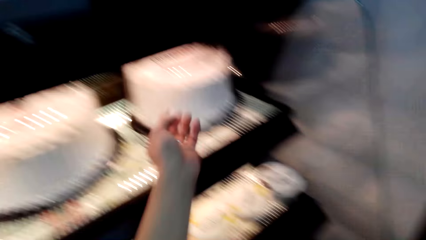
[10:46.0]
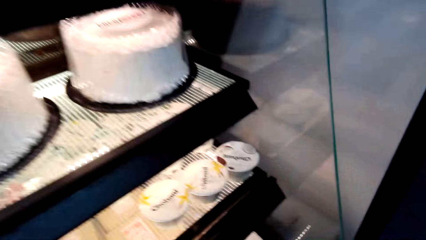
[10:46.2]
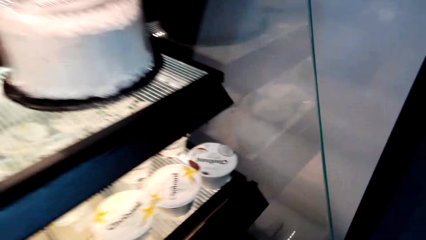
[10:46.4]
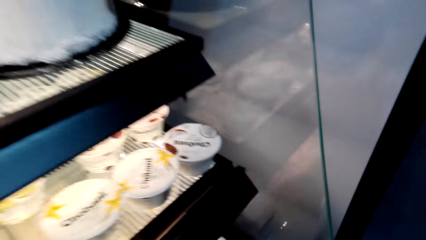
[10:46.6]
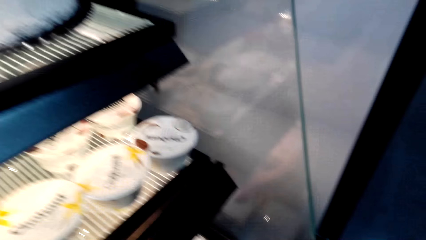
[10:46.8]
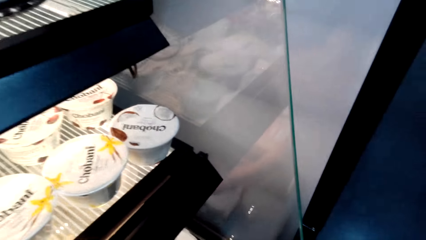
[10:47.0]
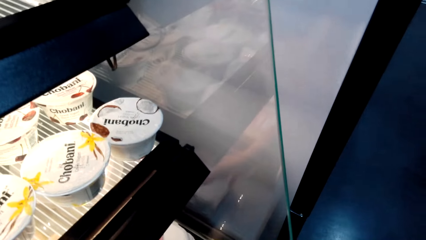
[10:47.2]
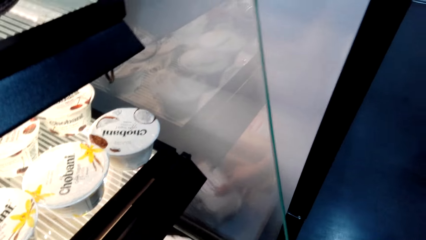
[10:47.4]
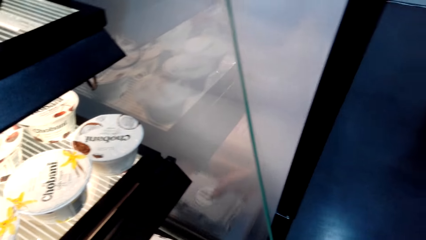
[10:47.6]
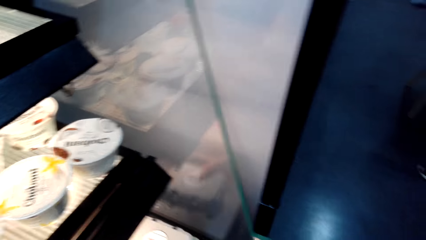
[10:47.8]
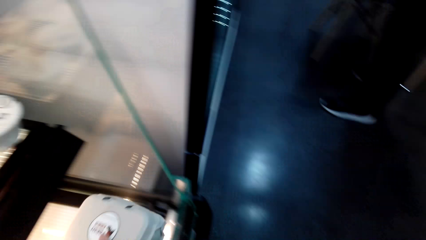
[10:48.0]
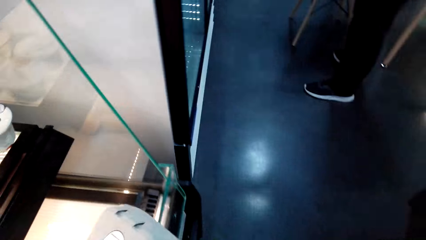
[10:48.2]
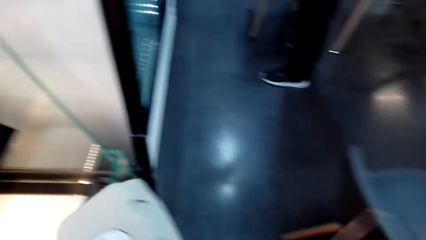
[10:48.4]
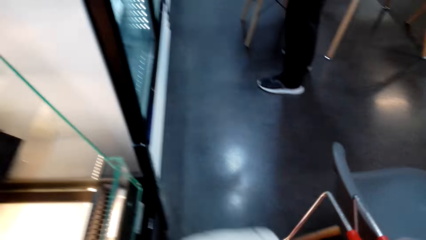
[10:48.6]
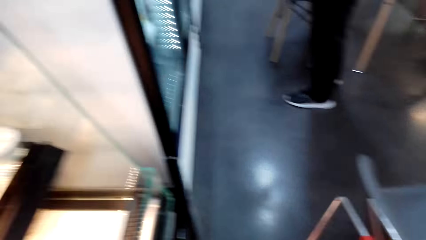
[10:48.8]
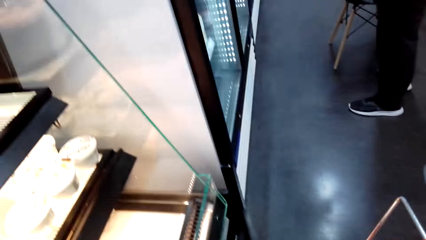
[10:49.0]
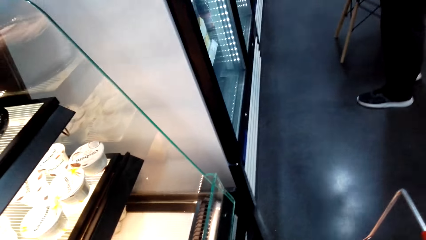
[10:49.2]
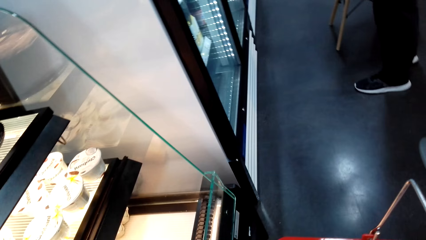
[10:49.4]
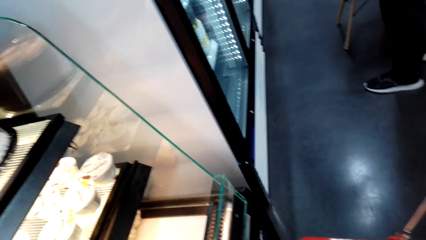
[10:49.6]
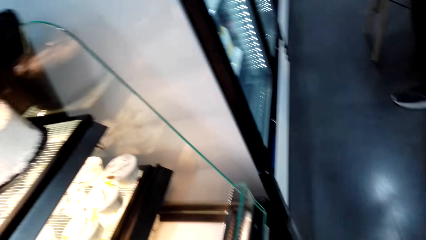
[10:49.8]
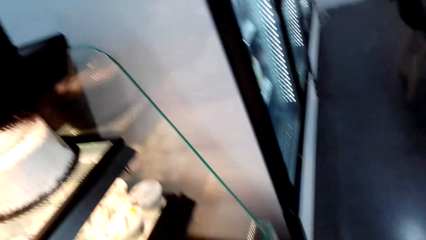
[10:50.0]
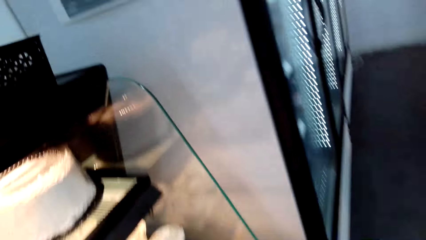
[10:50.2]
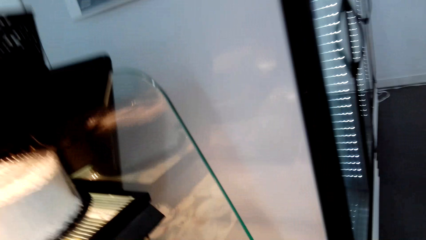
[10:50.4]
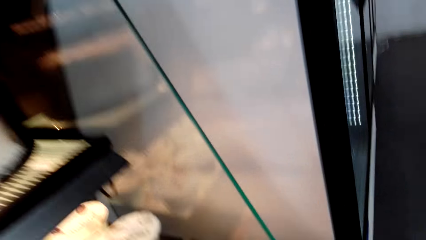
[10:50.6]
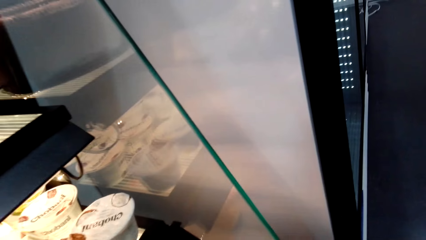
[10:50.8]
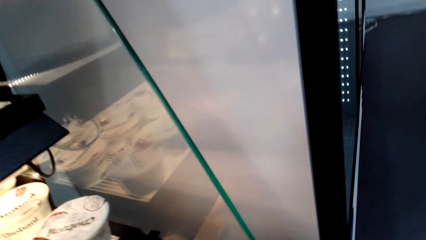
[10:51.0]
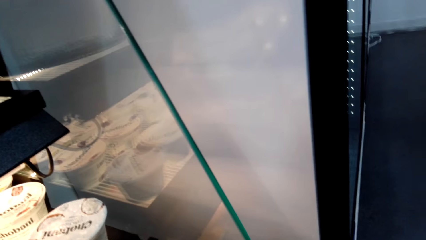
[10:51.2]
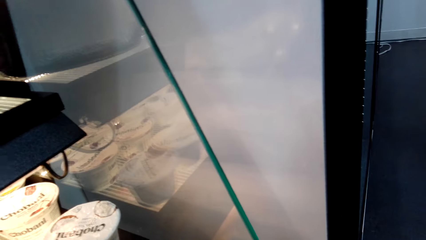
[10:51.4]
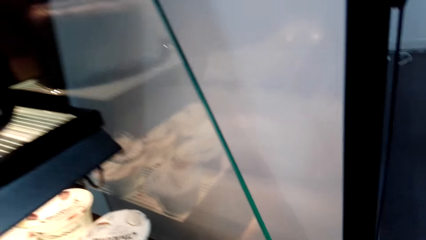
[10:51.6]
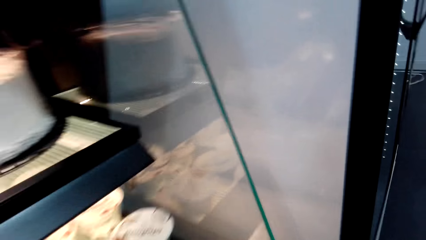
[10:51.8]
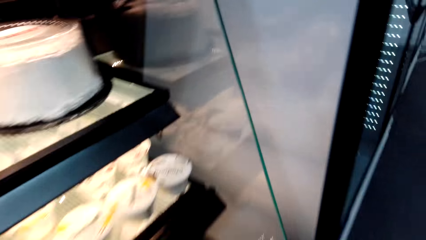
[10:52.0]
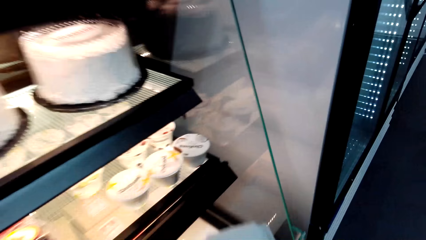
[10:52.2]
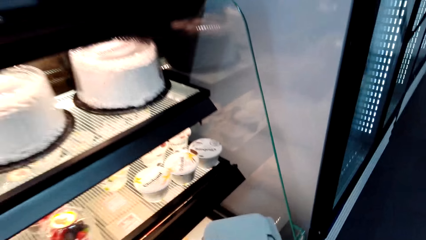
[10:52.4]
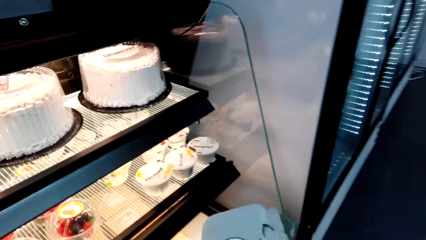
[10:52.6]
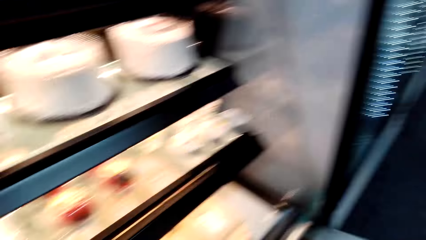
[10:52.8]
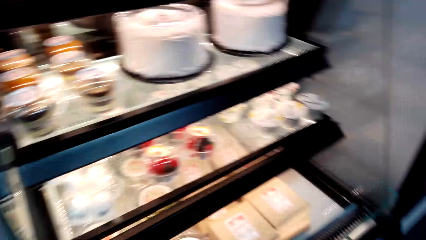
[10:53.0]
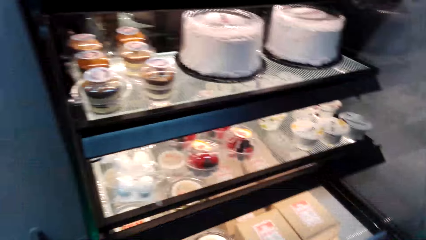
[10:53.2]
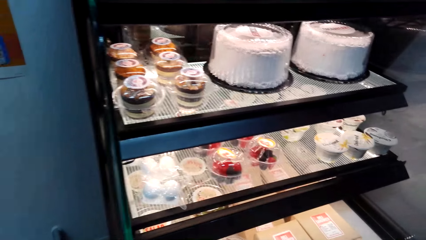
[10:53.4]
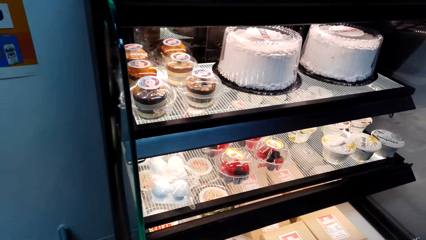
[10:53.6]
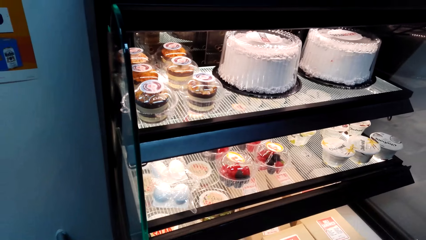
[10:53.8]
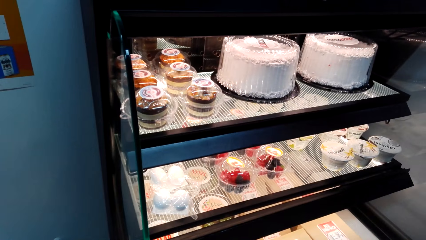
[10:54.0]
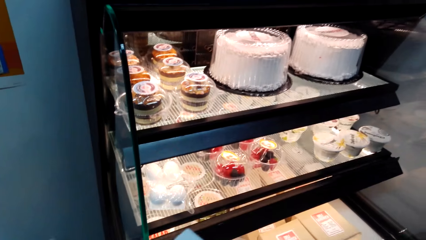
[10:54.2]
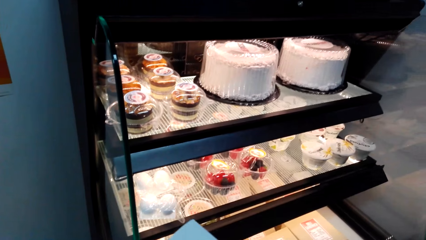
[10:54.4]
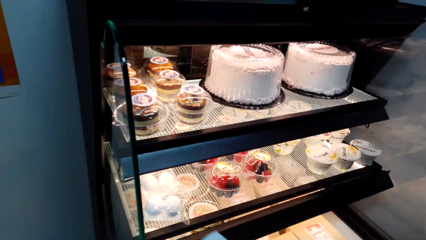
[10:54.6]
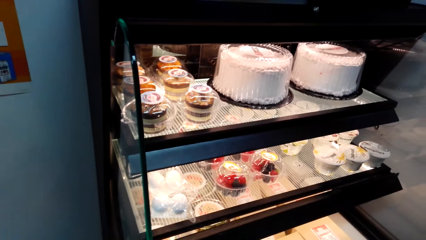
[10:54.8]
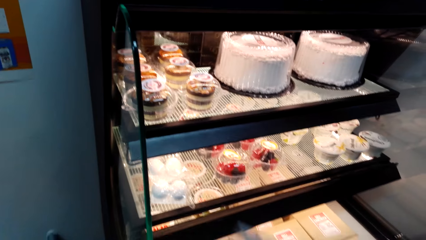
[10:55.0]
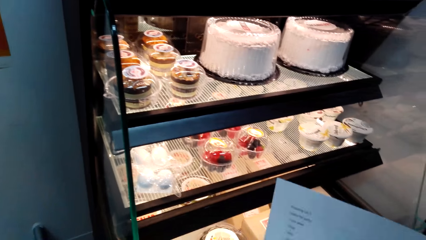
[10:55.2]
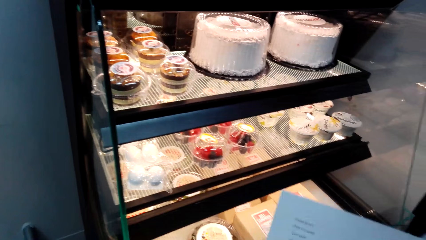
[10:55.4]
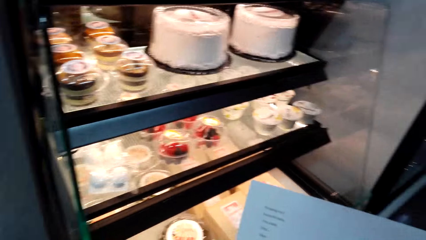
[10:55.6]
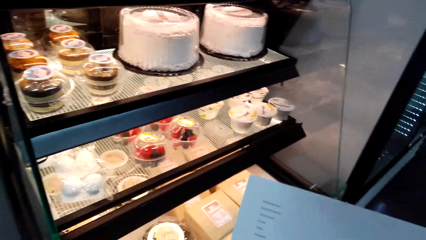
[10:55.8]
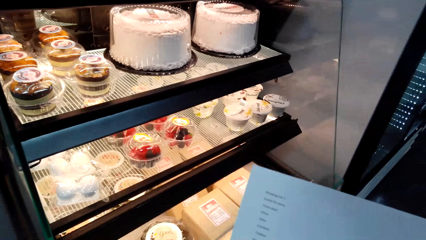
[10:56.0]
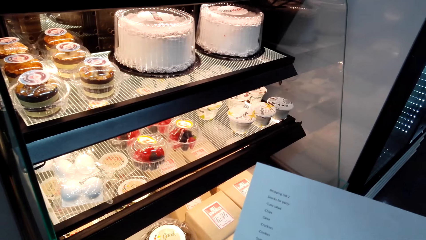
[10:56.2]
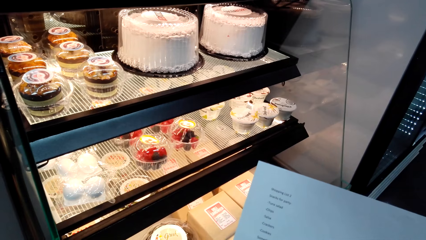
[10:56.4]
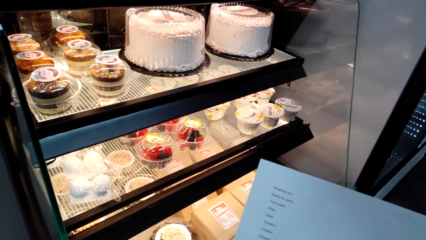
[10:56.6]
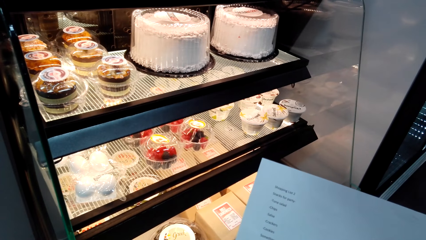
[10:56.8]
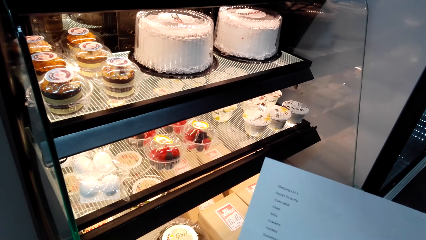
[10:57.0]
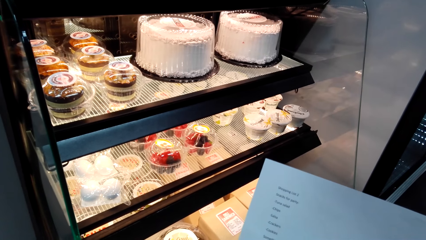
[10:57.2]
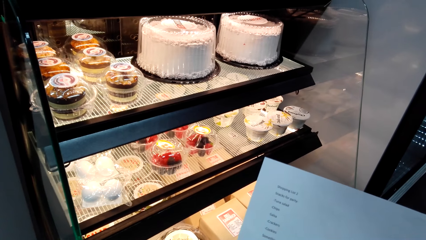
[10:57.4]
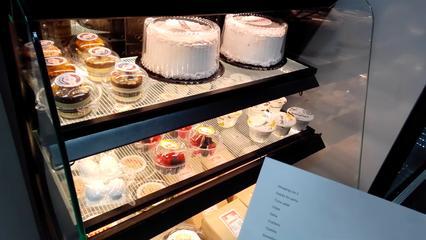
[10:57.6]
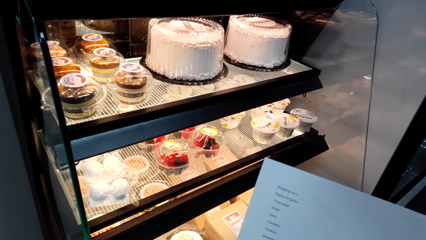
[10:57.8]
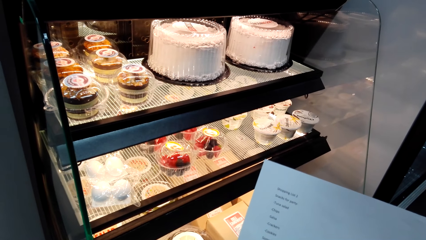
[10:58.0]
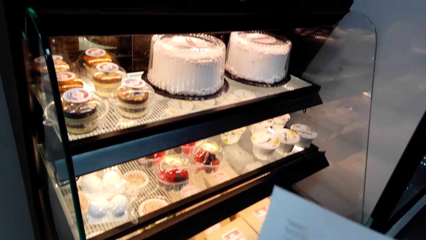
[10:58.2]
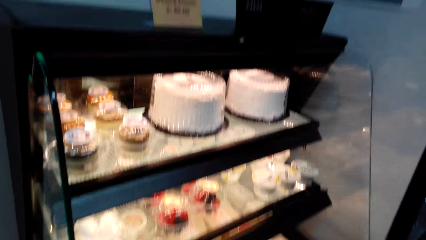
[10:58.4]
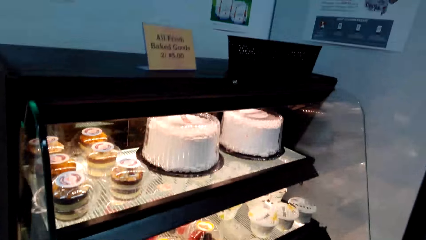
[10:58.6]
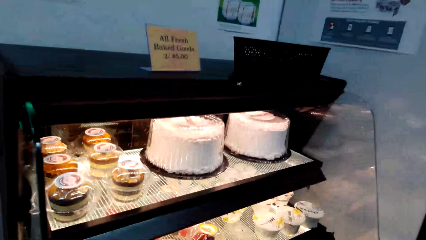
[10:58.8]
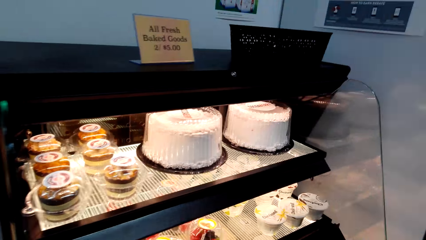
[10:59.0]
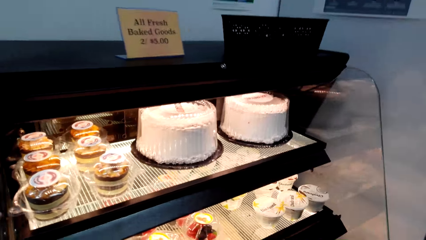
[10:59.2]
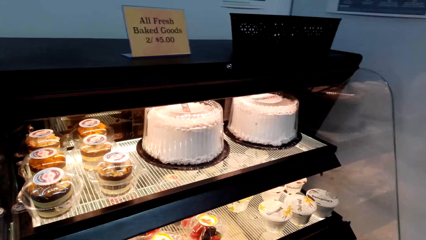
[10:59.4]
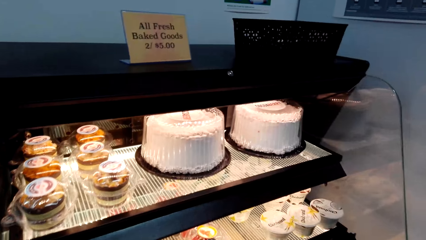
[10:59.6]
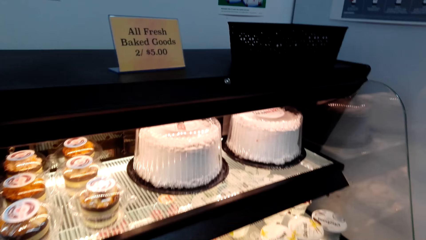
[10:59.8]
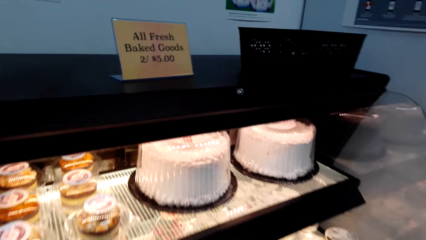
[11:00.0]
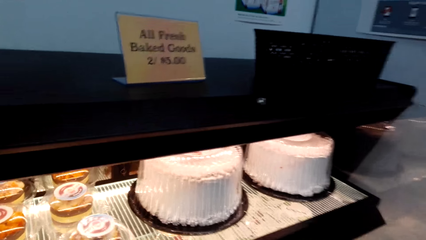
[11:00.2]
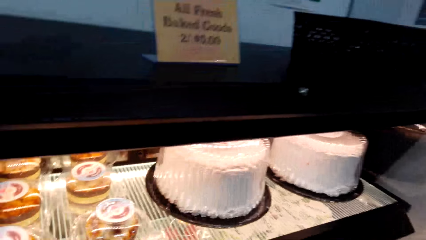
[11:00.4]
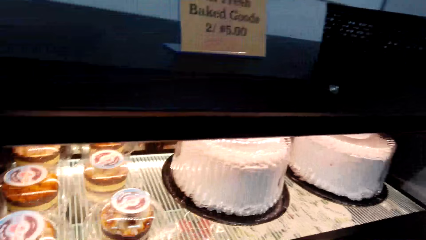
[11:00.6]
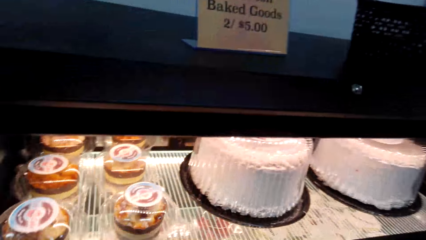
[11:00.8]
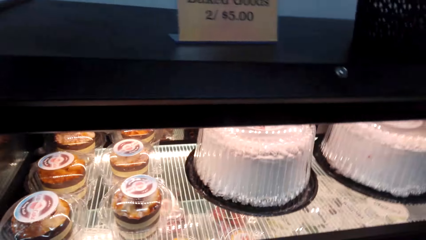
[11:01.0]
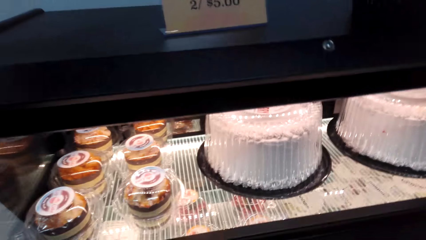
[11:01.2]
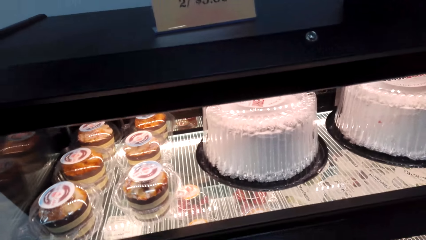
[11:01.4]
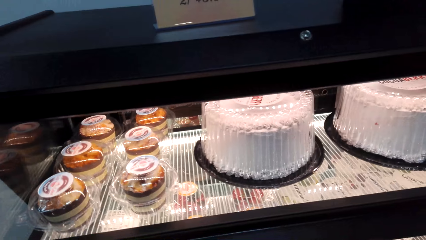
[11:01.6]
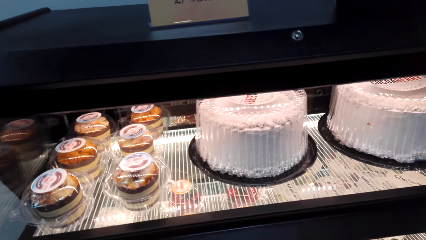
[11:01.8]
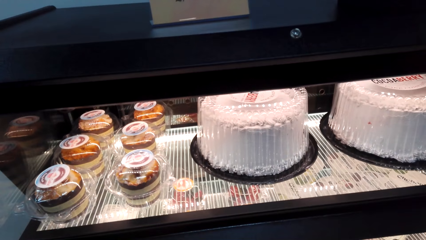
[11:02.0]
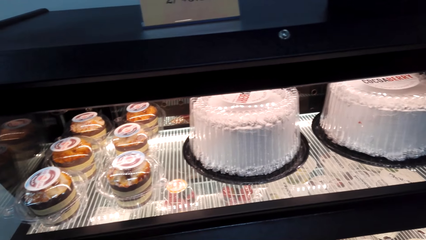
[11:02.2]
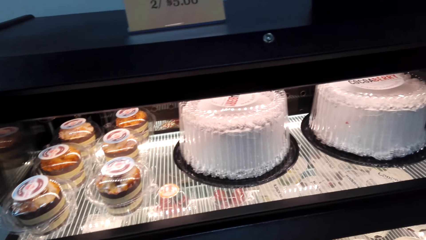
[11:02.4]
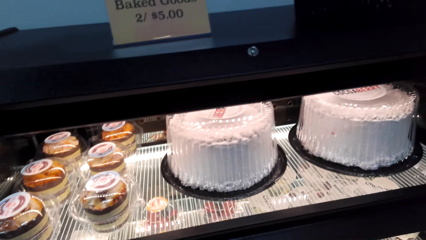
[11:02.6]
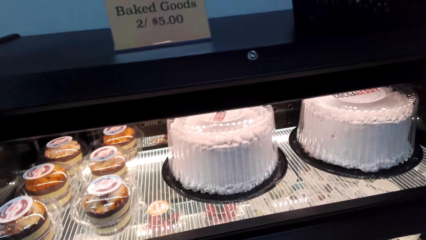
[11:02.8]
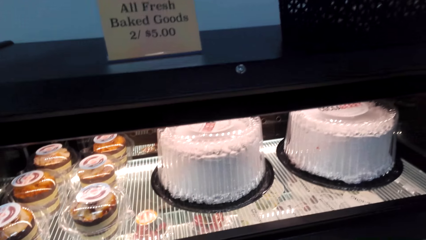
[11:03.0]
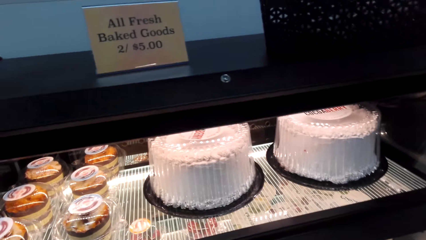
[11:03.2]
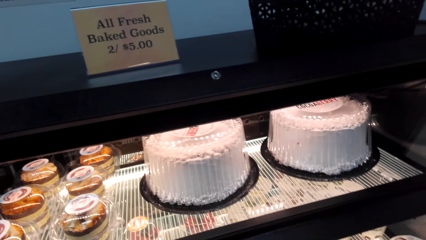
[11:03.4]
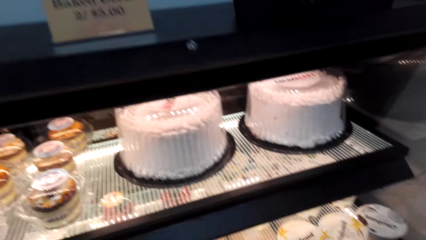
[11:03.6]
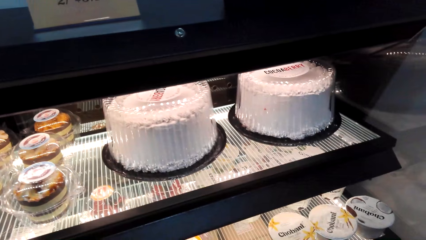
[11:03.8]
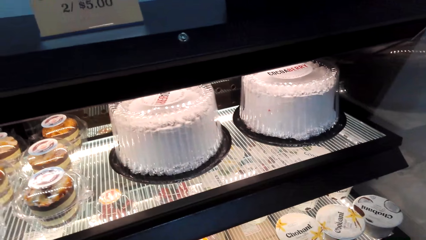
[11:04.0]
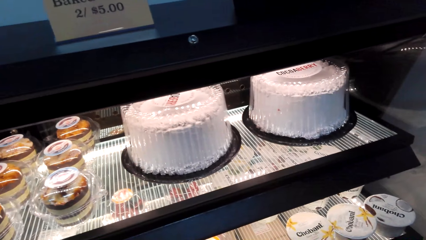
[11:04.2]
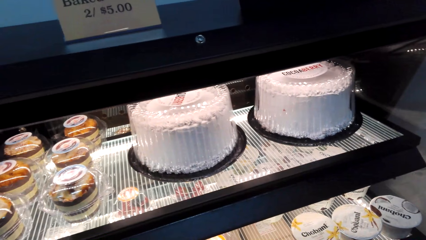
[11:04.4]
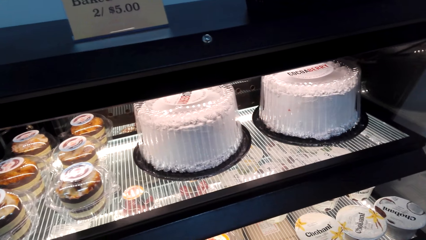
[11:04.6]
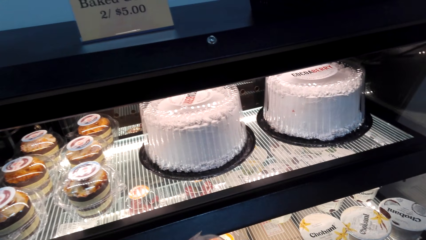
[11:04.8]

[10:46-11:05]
The camera wearer holds the cake. They pick up the cake. They look at the record list. They converse to a man.
